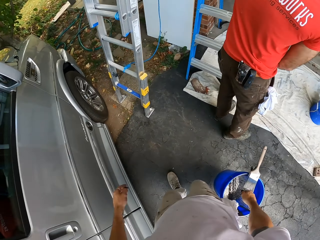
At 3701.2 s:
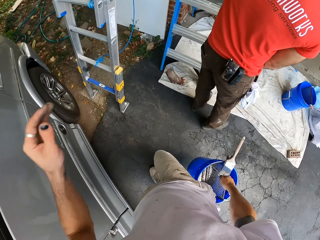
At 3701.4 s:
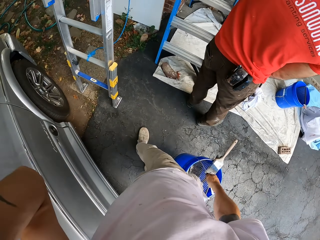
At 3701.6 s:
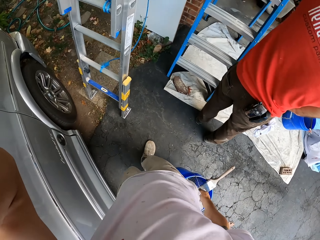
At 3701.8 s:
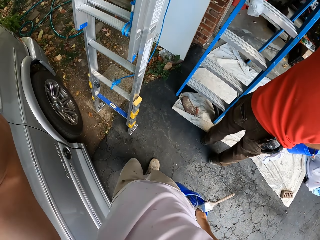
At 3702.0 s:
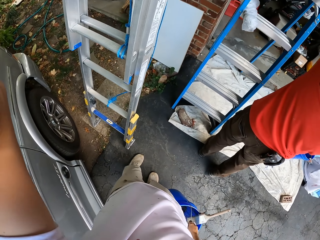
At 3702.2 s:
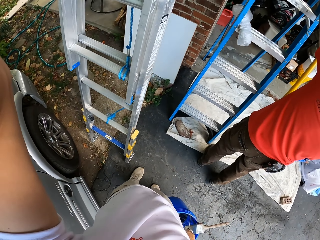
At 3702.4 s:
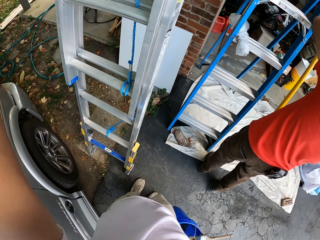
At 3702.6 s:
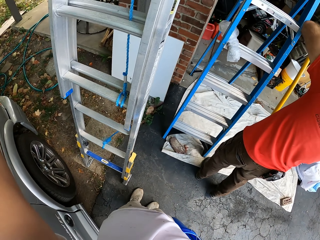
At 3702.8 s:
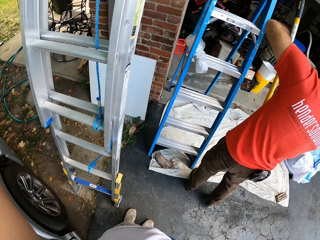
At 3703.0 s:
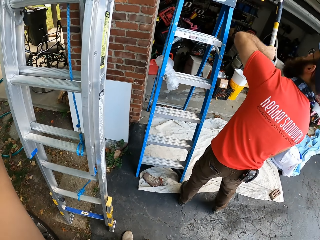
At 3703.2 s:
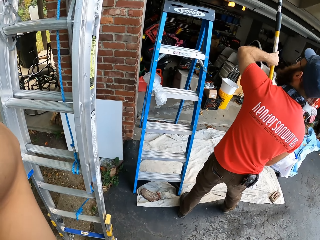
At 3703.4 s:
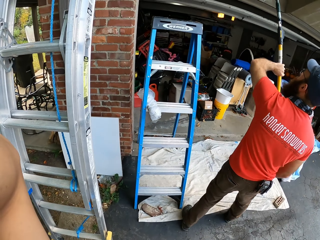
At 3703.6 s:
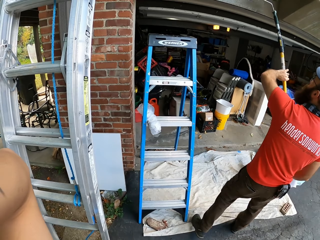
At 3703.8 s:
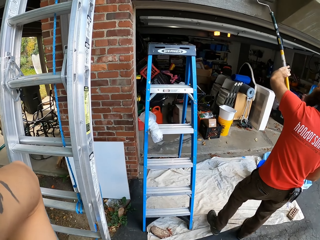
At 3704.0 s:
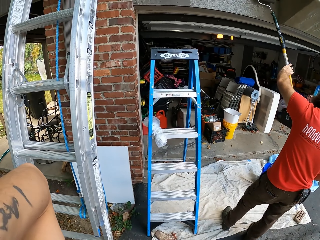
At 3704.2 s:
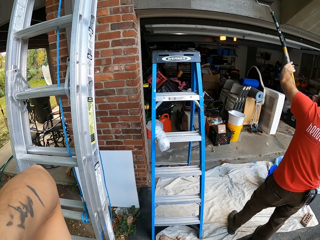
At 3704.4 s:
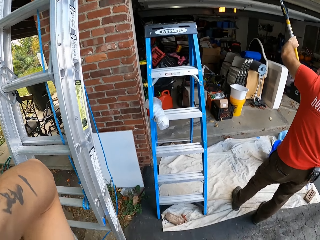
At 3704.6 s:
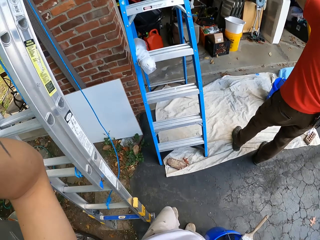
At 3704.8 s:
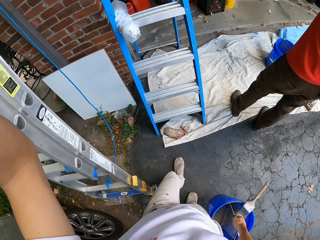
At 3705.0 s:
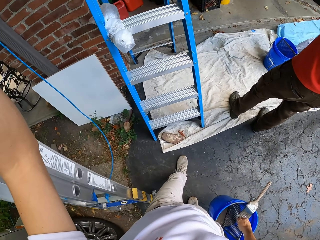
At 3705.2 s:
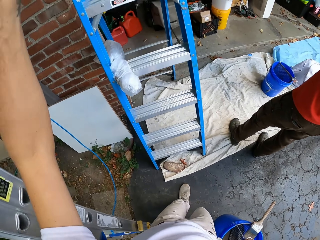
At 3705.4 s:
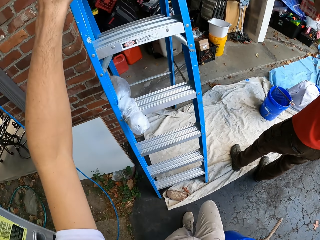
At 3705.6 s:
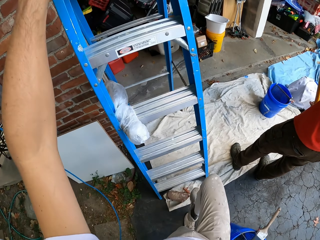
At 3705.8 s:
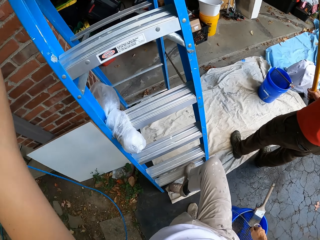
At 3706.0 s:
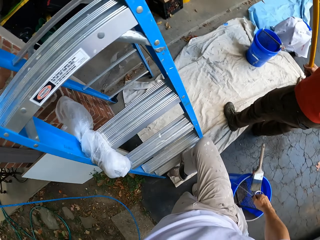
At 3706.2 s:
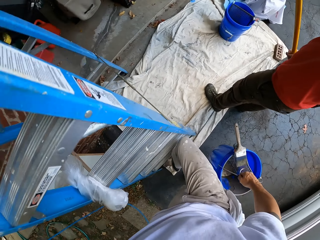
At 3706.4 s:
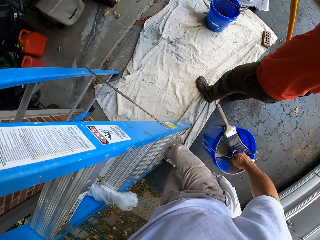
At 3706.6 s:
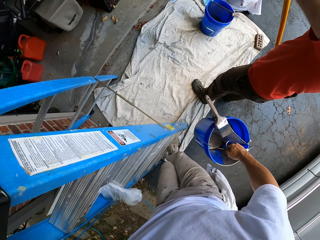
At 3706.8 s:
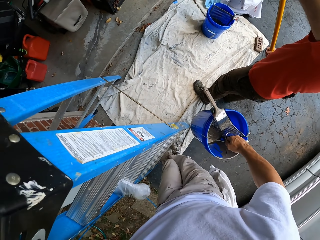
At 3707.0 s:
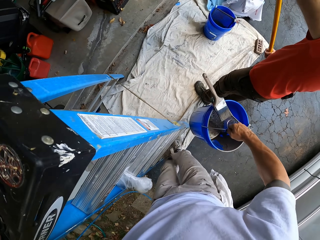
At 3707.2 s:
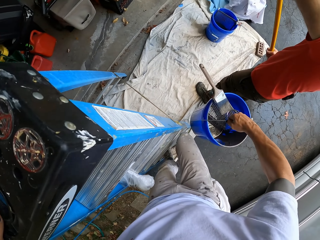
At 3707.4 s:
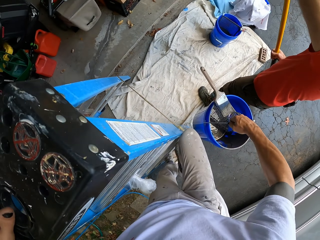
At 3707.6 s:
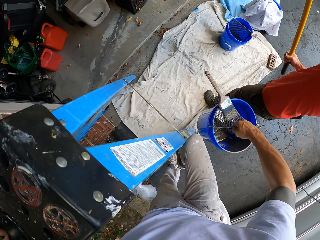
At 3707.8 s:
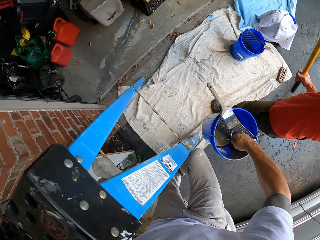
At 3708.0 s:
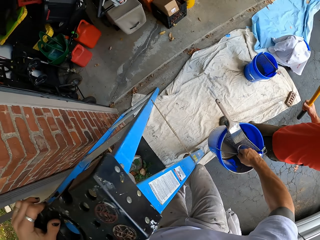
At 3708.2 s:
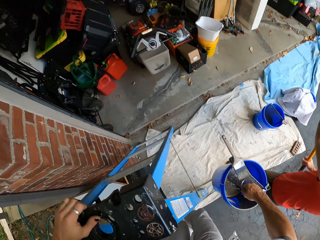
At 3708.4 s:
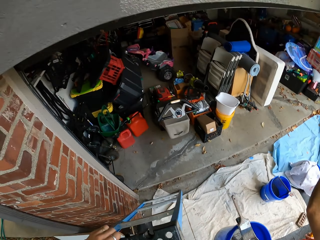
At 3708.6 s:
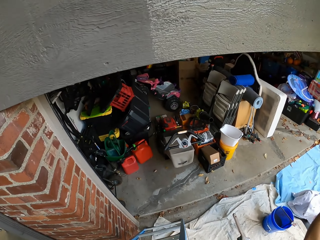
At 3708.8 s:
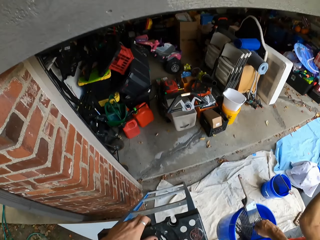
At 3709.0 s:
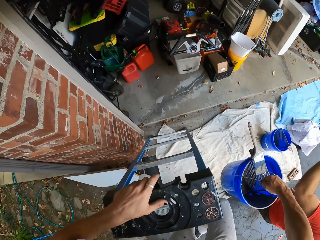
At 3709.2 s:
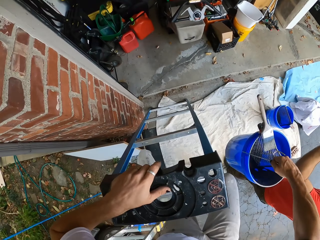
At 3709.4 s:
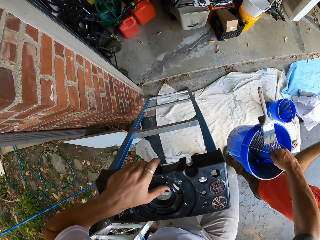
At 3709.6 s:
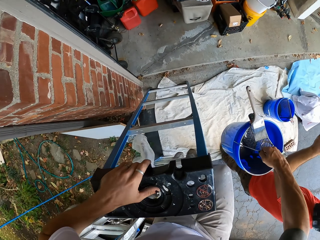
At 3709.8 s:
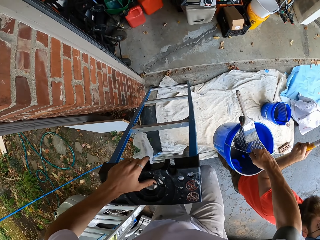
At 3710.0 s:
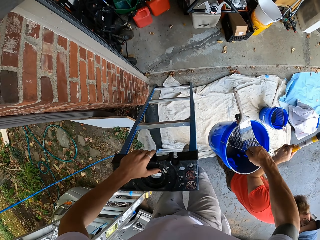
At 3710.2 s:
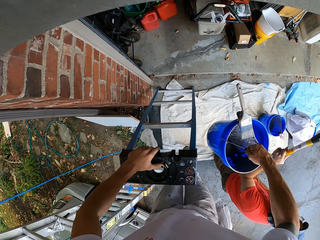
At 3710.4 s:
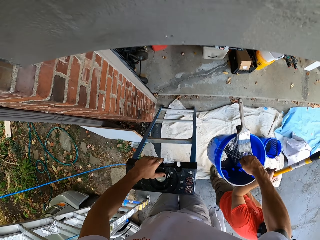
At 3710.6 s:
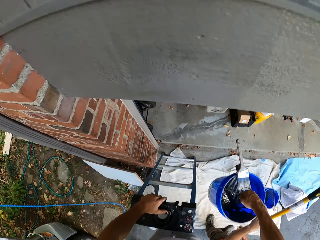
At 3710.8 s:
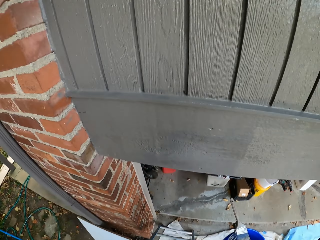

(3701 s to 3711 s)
The camera wearer adjusts the camera. They look around. They climb up the ladder.

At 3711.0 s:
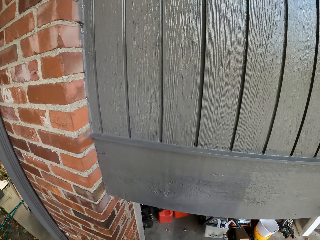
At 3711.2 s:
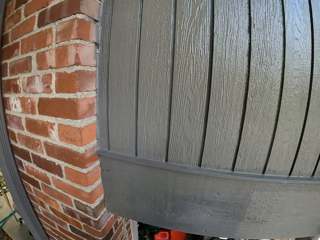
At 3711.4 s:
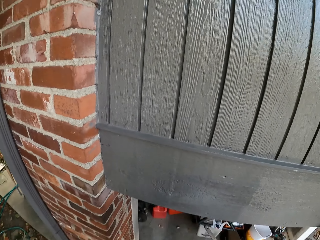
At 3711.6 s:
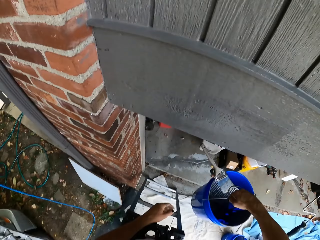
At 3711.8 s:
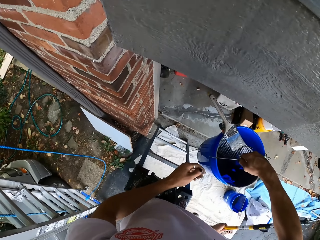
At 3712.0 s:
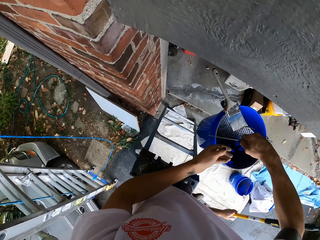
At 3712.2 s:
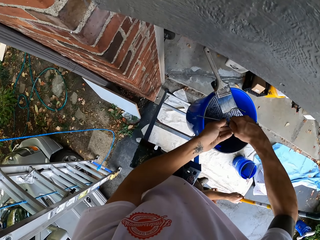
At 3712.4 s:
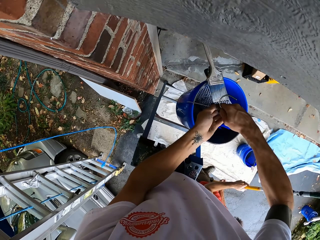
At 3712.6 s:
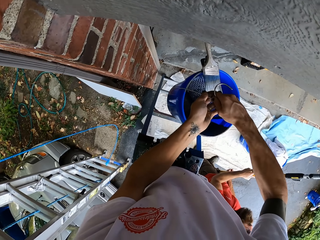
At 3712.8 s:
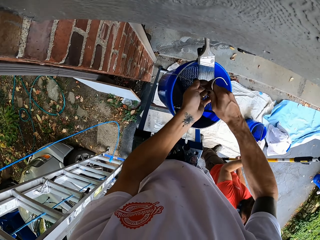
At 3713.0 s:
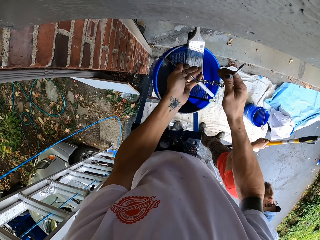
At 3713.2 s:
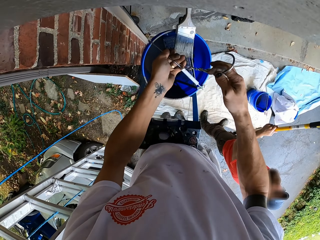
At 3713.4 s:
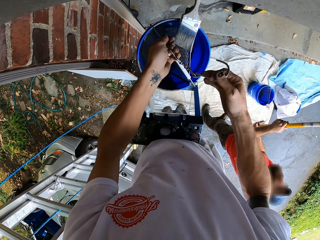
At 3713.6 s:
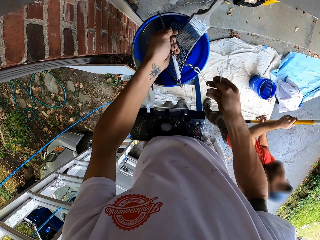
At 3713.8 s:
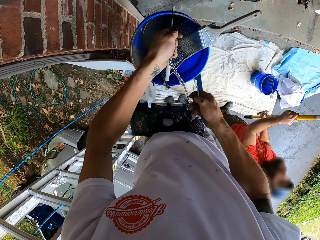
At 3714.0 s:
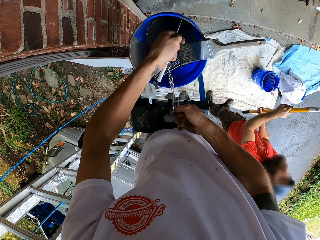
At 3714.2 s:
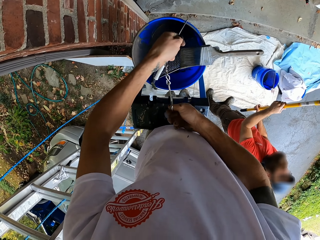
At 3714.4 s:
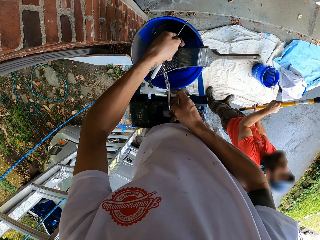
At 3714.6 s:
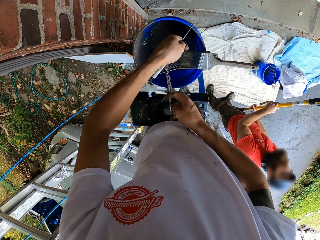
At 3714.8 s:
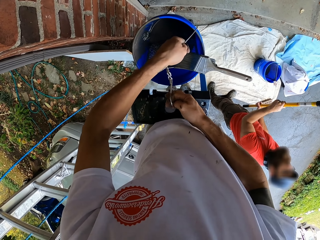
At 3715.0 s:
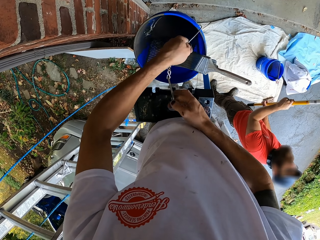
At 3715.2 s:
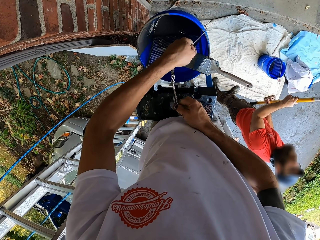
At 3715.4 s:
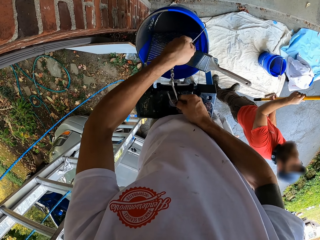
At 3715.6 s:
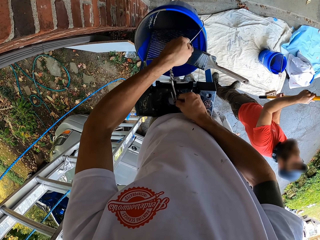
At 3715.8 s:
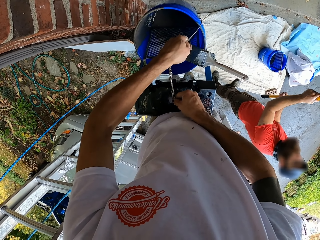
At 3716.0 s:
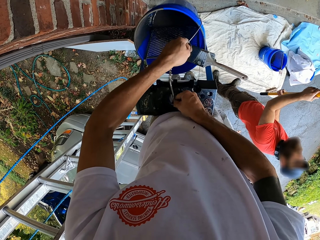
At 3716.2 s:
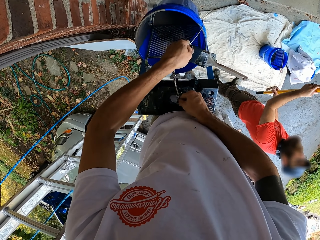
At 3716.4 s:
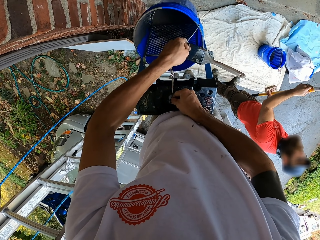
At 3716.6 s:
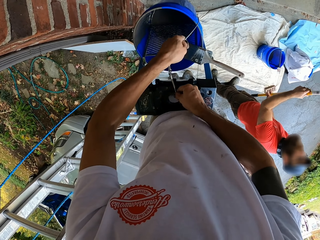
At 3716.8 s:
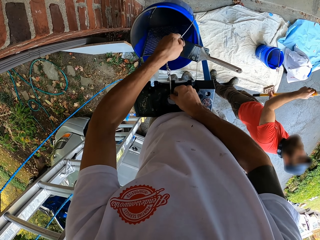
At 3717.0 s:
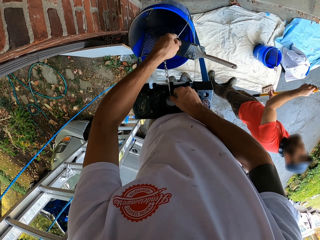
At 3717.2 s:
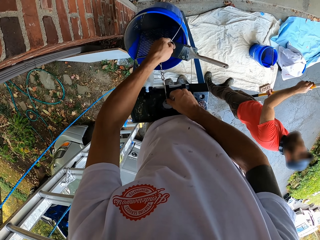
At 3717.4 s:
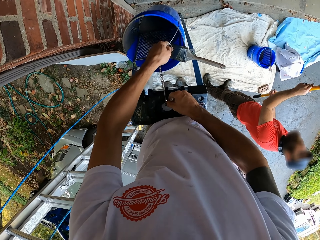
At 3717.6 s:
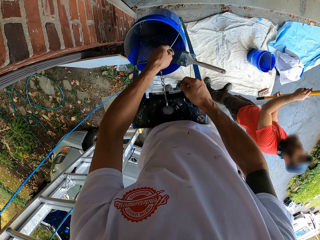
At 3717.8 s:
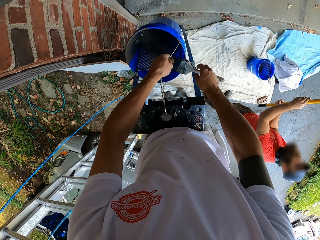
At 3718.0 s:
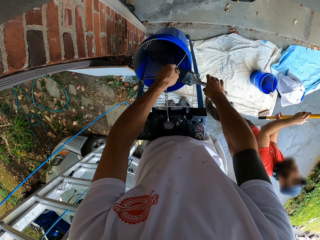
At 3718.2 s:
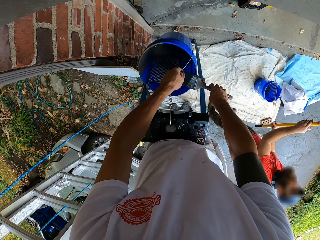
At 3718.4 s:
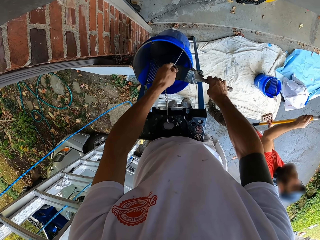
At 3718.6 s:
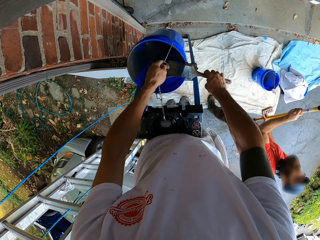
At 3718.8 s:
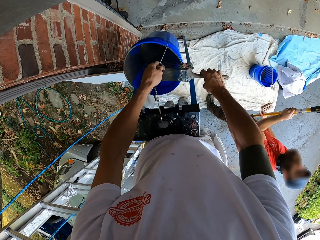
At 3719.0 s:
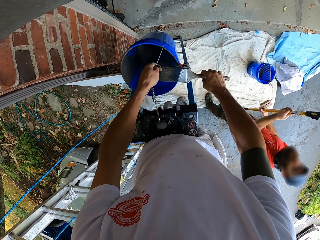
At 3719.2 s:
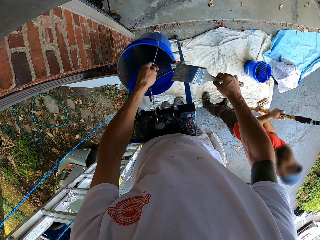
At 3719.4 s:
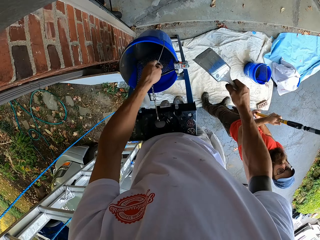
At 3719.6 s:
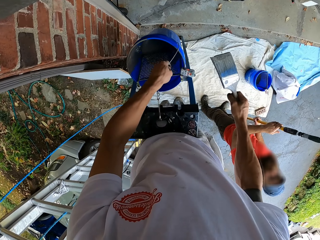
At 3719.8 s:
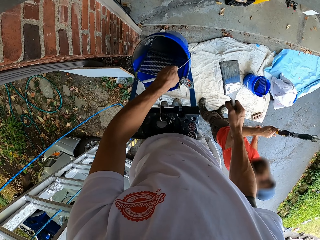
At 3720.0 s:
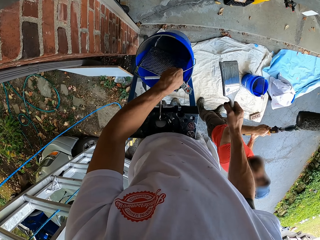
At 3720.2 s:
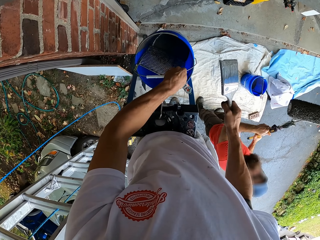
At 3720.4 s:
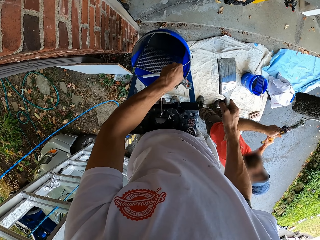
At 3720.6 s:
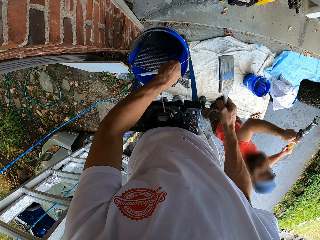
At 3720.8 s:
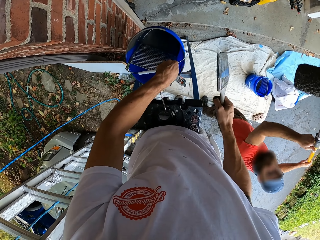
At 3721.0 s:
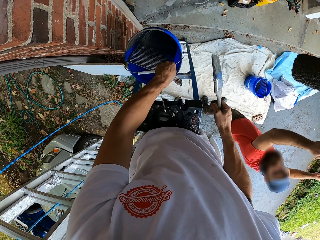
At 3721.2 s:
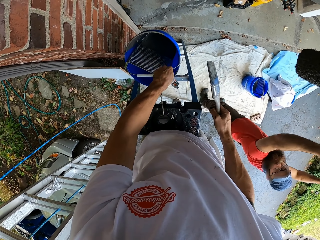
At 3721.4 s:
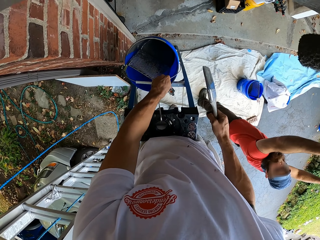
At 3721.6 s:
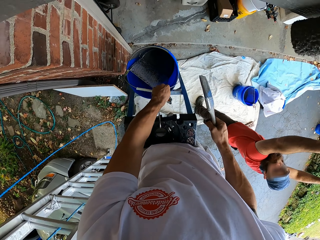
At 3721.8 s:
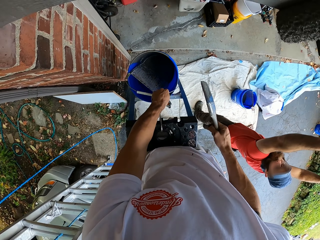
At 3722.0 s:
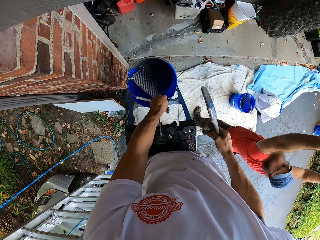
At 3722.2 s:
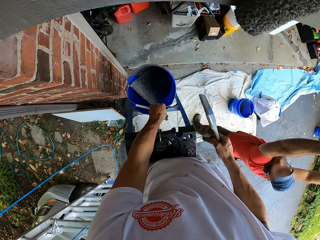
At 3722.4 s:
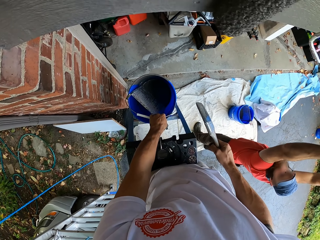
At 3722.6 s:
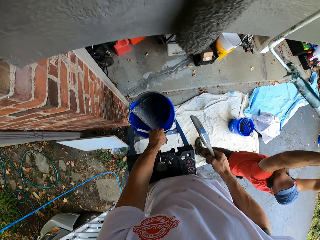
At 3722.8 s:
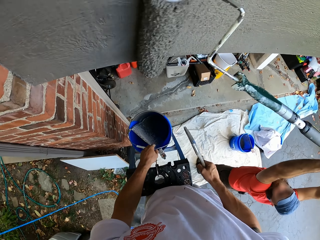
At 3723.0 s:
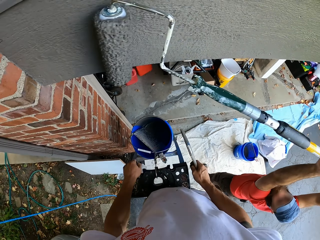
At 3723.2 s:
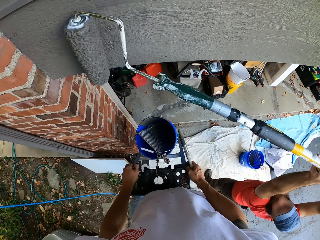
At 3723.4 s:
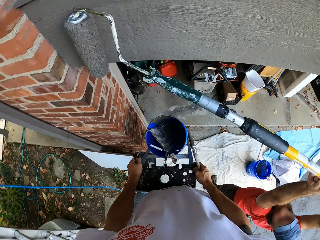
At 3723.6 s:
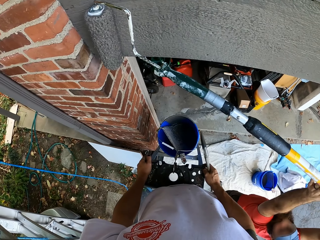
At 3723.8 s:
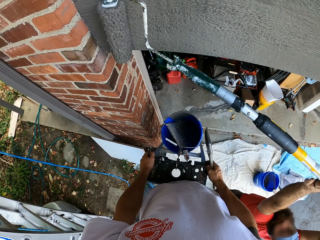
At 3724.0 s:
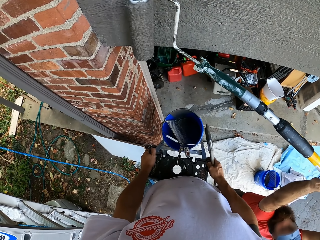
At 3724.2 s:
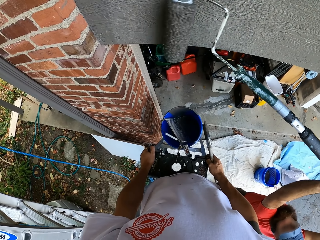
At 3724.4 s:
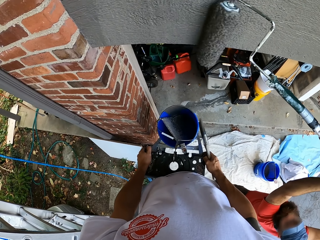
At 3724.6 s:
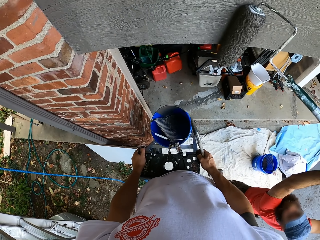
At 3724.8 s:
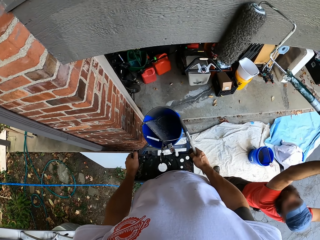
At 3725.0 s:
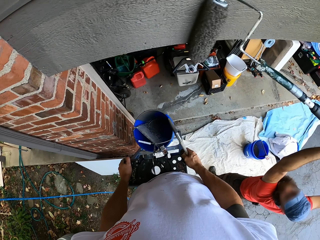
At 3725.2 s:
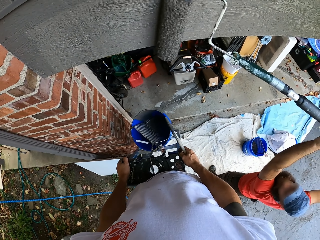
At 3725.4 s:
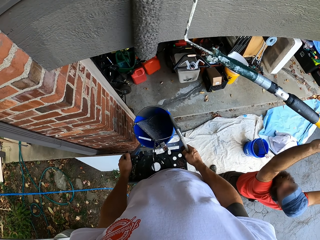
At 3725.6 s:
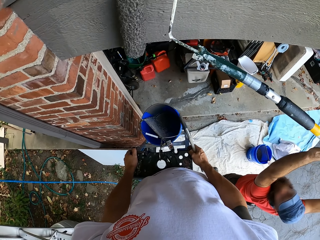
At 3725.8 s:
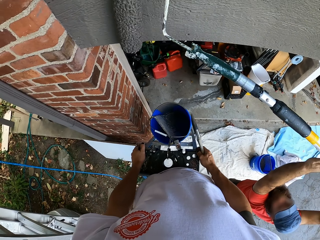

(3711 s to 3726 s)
The camera wearer holds the bucket with the left hand. They hook the bucket on the ladder. They pick up the paint brush. They position the bucket. They let go of the bucket. A person paints the wall with a roller. The camera wearer holds on the ladder.
